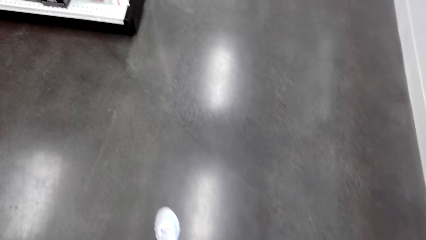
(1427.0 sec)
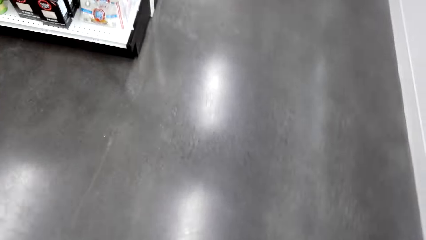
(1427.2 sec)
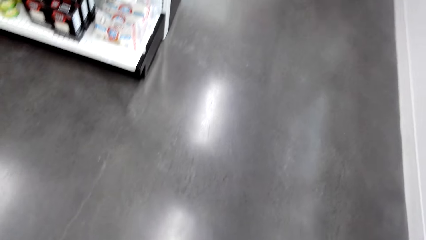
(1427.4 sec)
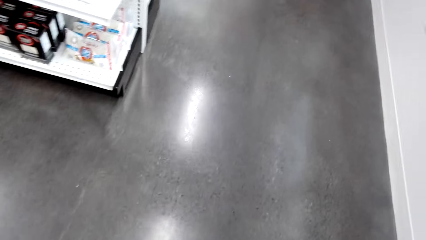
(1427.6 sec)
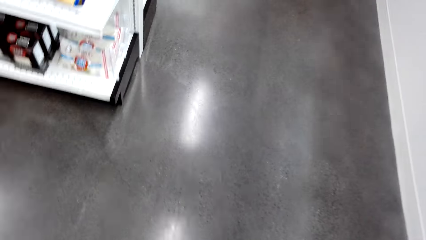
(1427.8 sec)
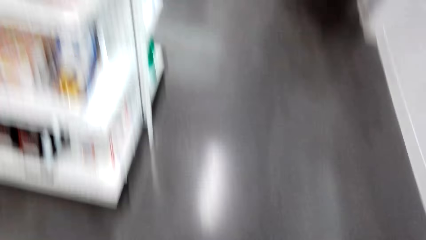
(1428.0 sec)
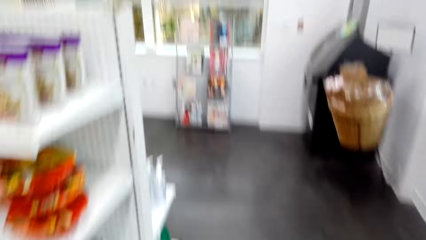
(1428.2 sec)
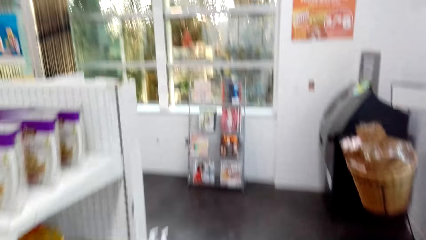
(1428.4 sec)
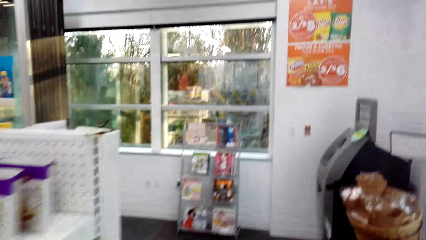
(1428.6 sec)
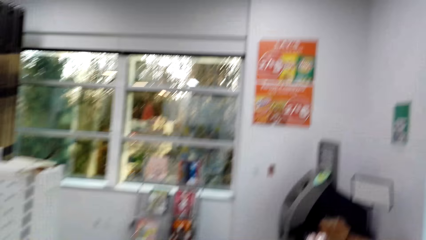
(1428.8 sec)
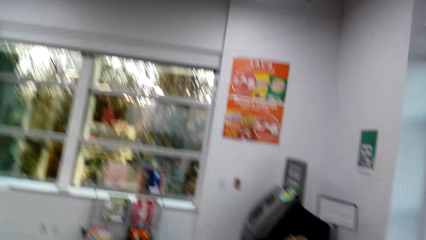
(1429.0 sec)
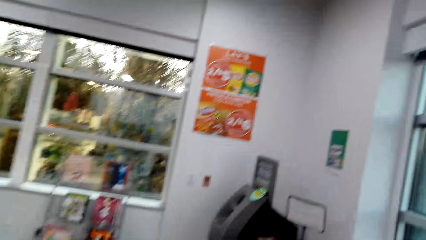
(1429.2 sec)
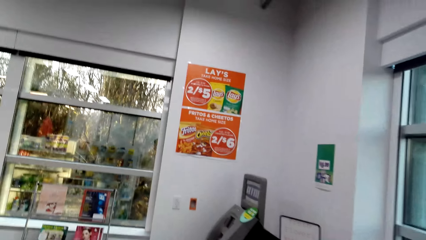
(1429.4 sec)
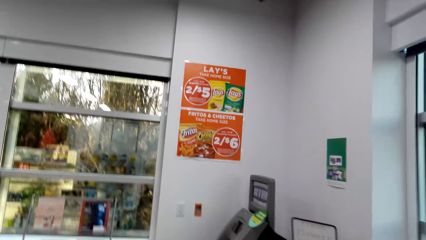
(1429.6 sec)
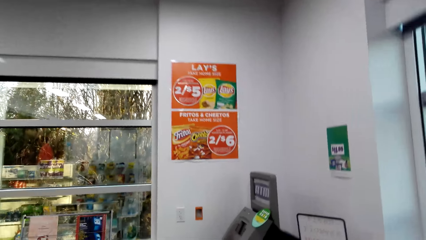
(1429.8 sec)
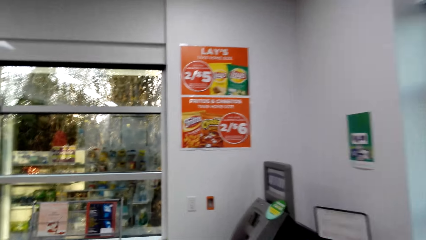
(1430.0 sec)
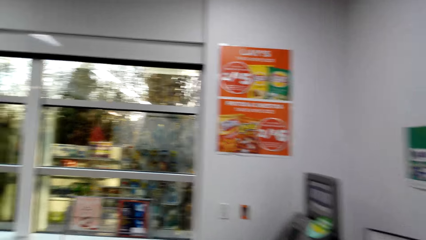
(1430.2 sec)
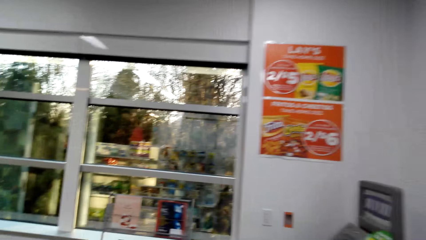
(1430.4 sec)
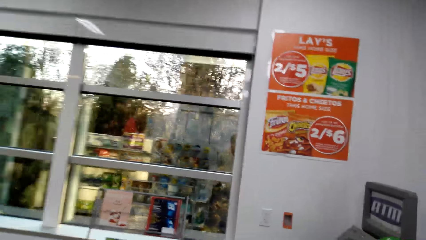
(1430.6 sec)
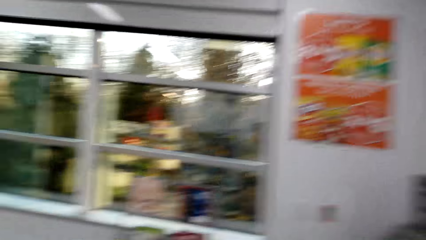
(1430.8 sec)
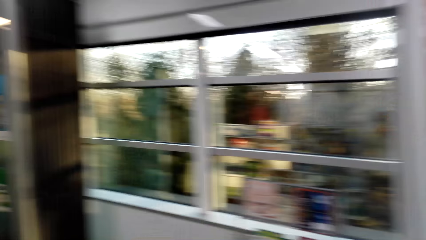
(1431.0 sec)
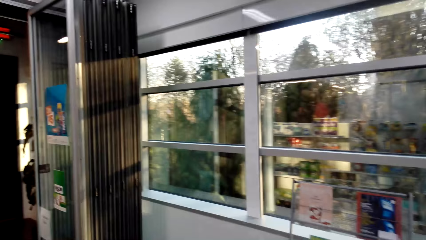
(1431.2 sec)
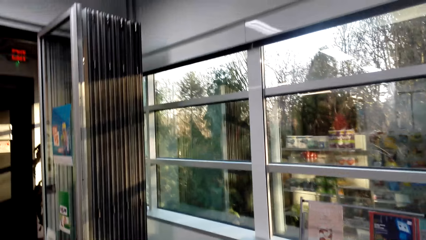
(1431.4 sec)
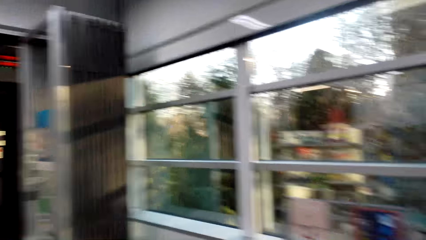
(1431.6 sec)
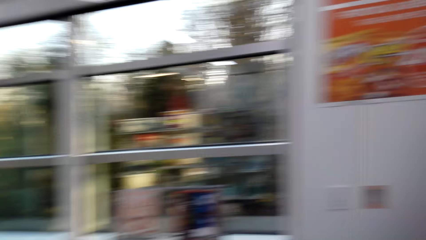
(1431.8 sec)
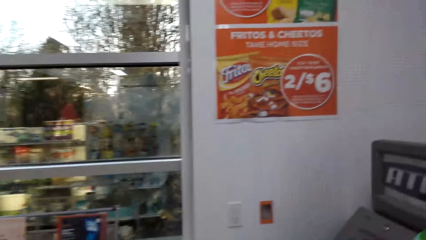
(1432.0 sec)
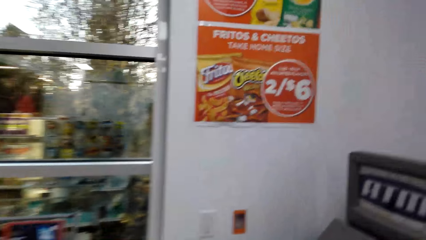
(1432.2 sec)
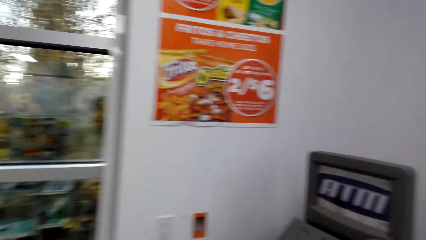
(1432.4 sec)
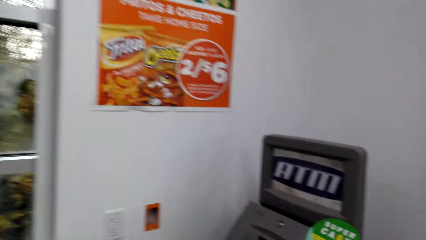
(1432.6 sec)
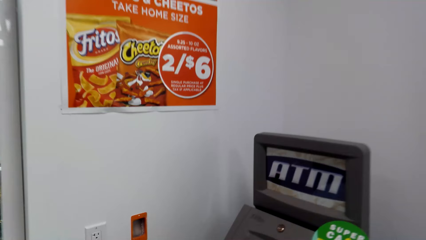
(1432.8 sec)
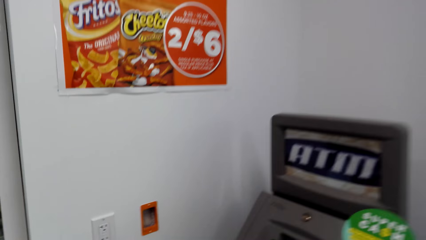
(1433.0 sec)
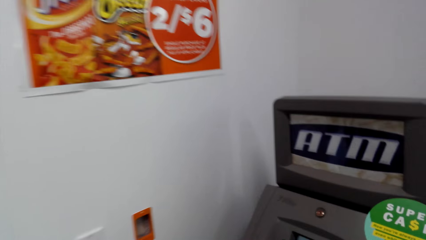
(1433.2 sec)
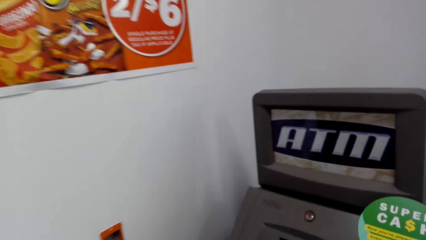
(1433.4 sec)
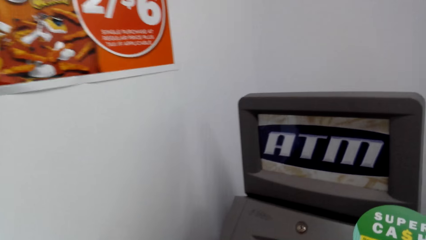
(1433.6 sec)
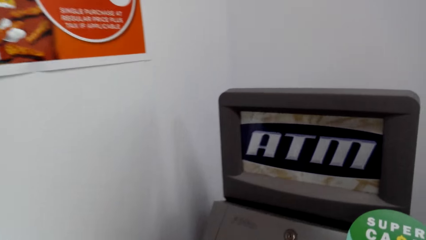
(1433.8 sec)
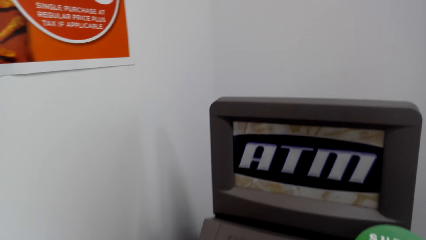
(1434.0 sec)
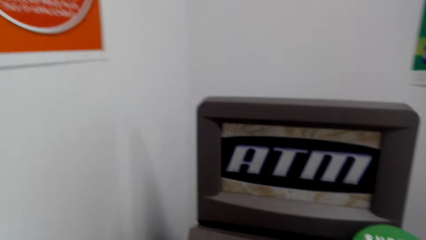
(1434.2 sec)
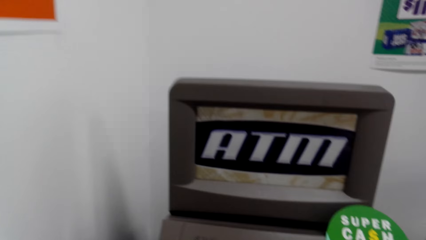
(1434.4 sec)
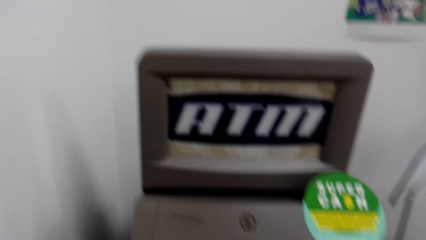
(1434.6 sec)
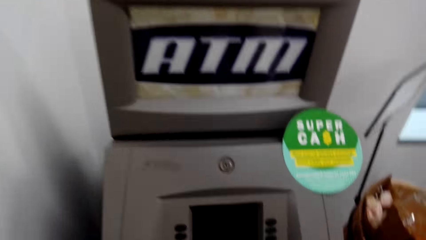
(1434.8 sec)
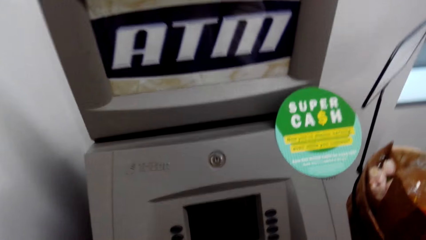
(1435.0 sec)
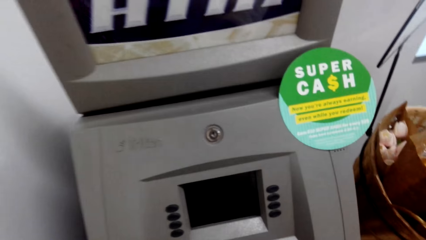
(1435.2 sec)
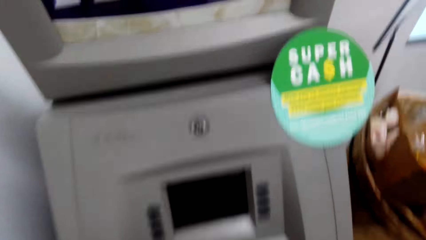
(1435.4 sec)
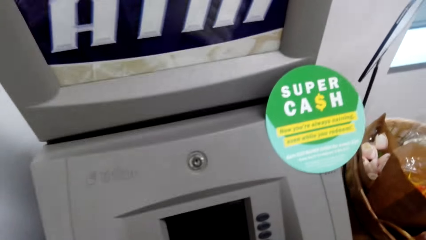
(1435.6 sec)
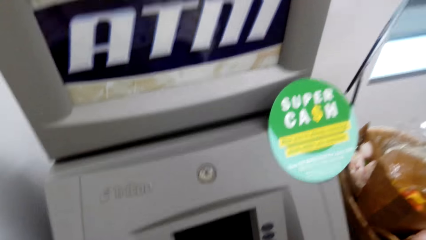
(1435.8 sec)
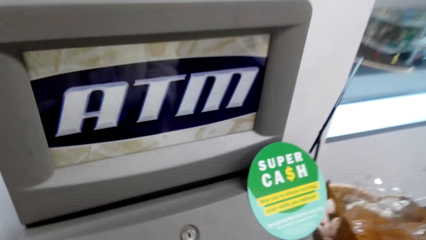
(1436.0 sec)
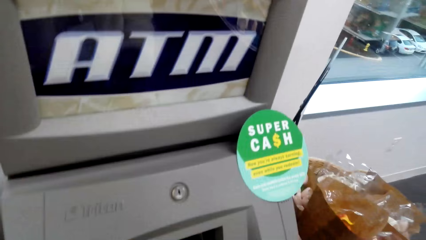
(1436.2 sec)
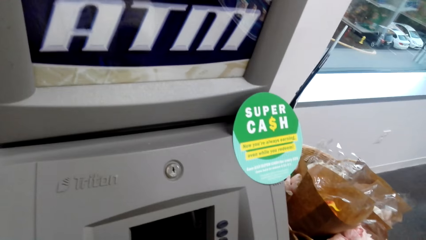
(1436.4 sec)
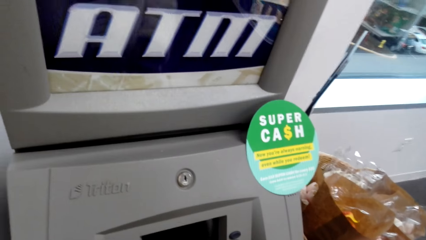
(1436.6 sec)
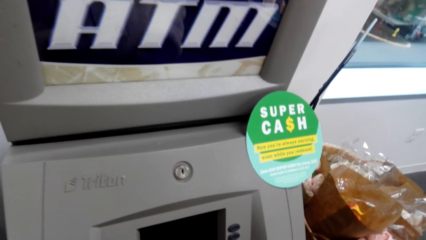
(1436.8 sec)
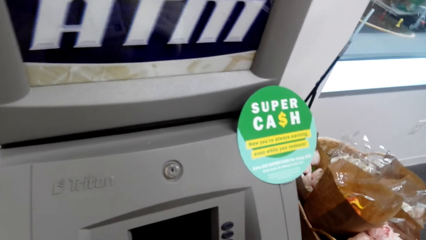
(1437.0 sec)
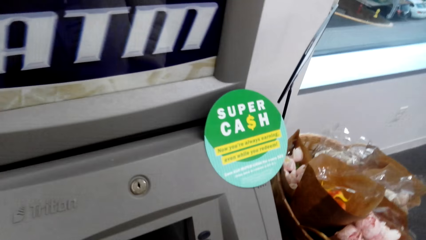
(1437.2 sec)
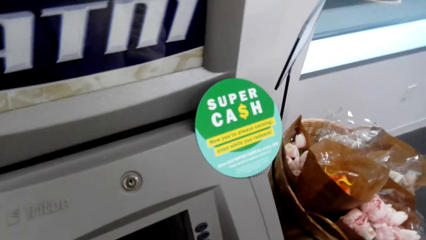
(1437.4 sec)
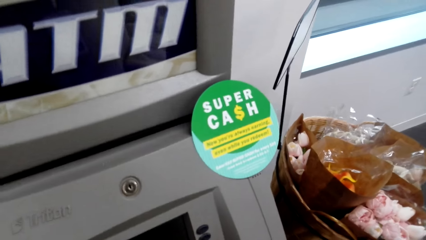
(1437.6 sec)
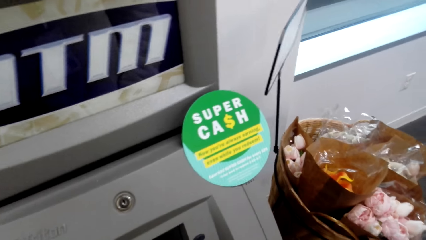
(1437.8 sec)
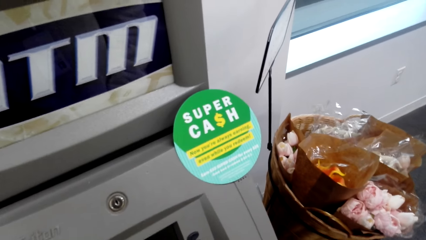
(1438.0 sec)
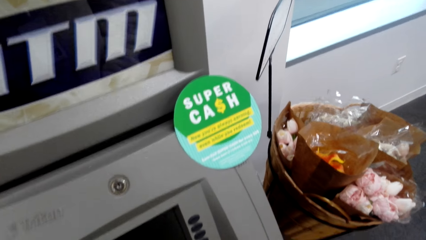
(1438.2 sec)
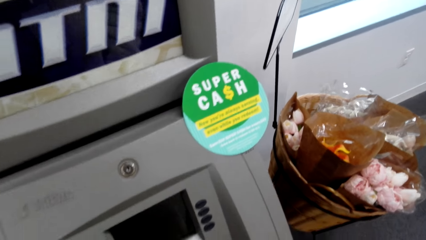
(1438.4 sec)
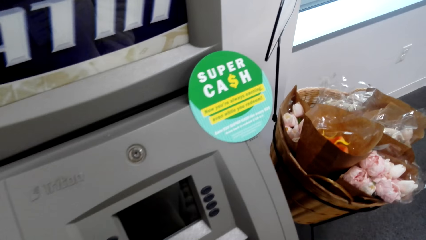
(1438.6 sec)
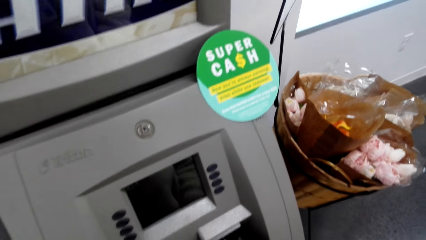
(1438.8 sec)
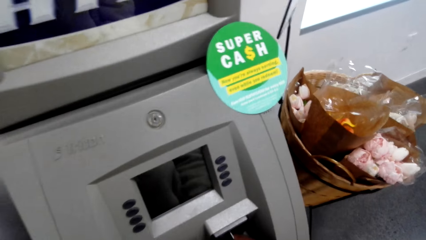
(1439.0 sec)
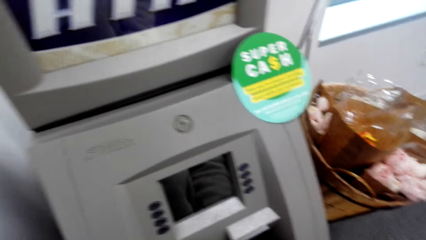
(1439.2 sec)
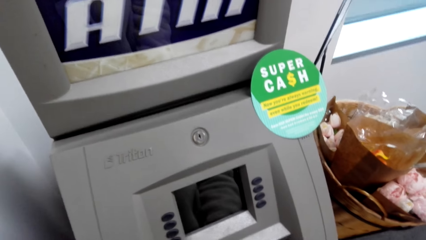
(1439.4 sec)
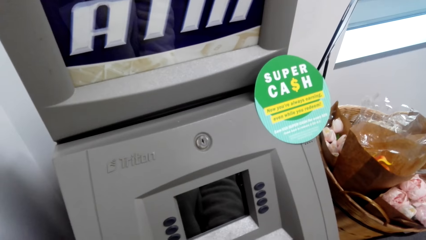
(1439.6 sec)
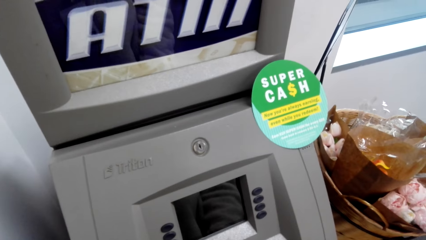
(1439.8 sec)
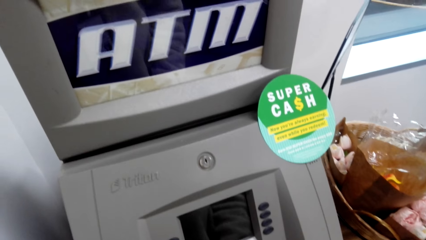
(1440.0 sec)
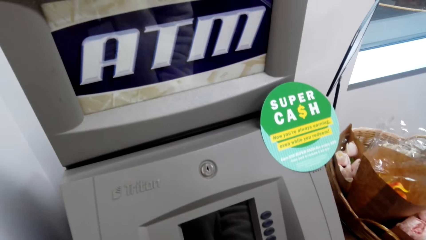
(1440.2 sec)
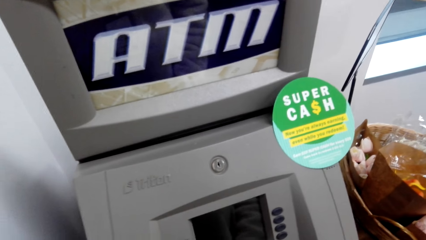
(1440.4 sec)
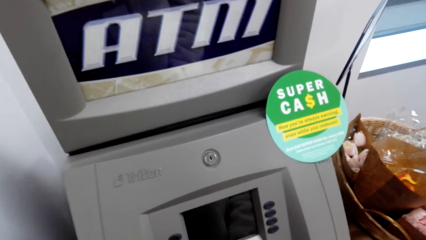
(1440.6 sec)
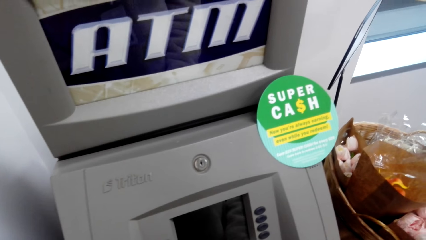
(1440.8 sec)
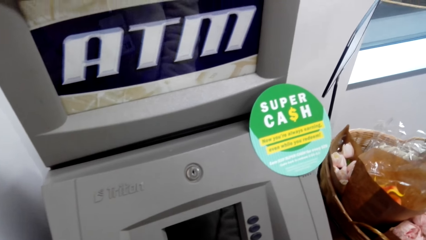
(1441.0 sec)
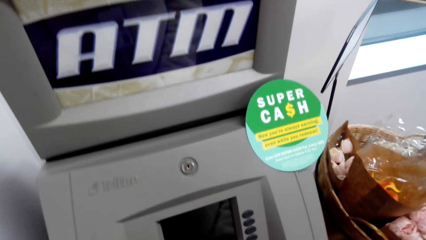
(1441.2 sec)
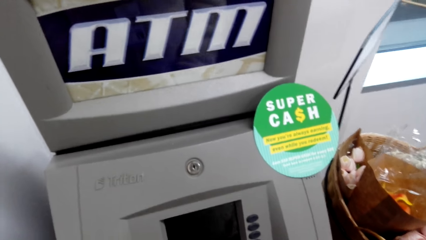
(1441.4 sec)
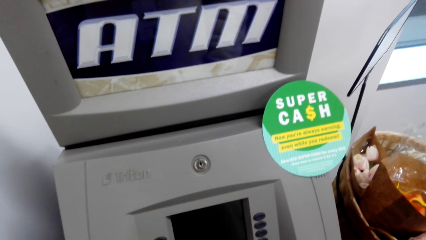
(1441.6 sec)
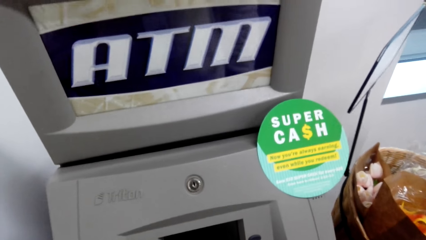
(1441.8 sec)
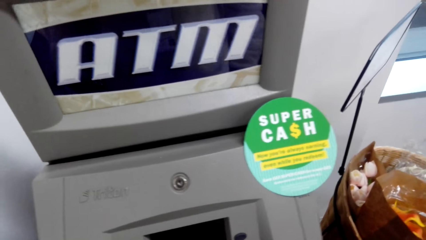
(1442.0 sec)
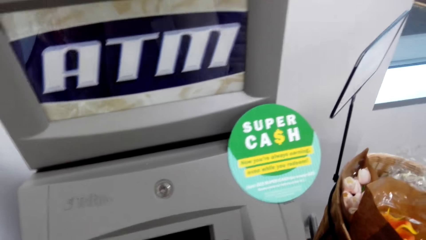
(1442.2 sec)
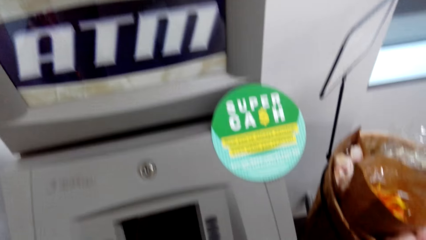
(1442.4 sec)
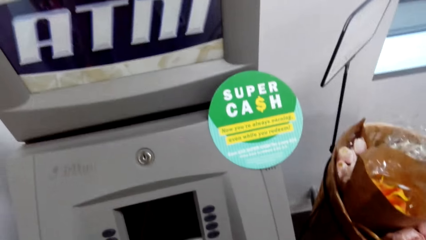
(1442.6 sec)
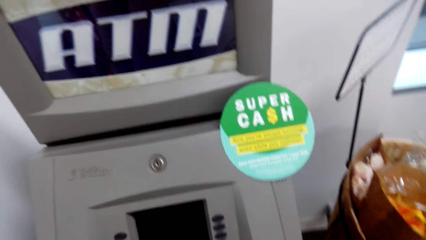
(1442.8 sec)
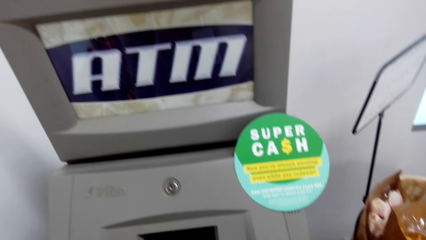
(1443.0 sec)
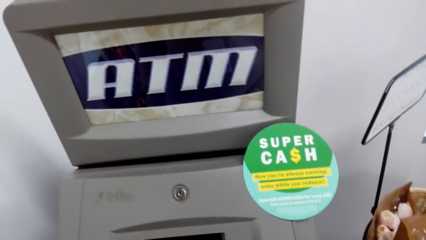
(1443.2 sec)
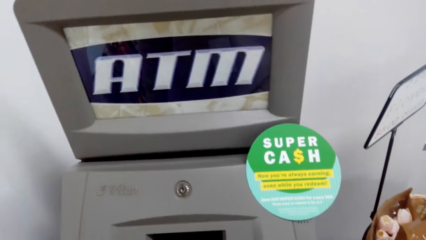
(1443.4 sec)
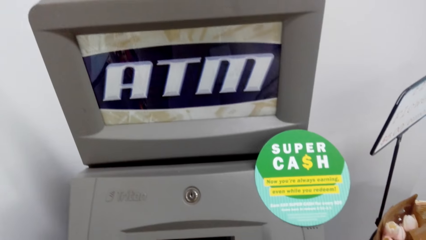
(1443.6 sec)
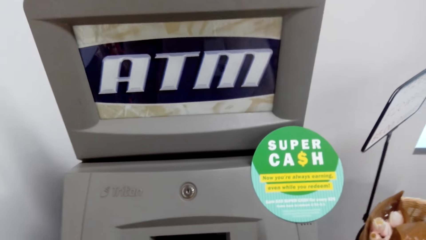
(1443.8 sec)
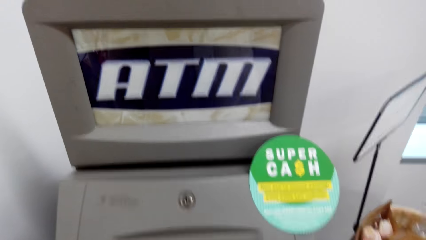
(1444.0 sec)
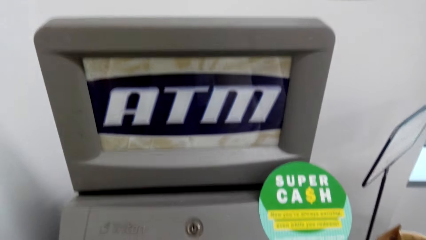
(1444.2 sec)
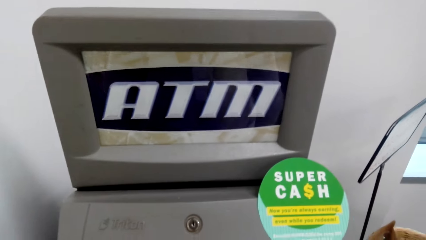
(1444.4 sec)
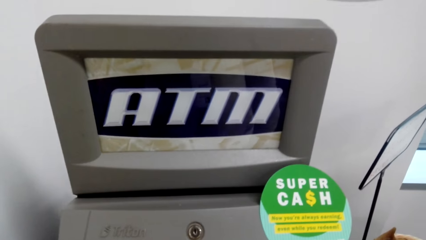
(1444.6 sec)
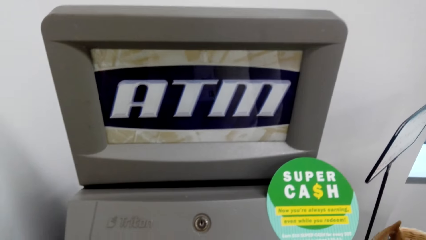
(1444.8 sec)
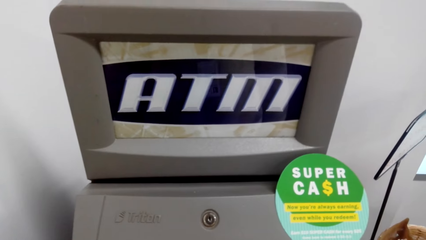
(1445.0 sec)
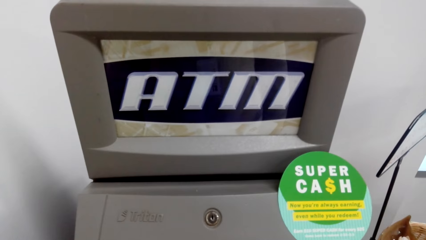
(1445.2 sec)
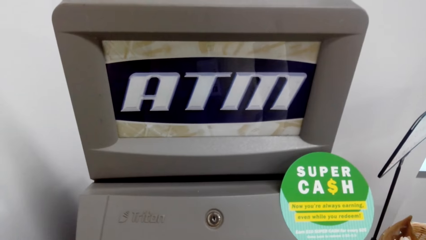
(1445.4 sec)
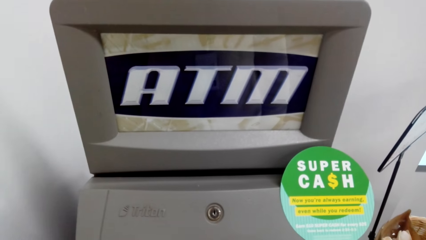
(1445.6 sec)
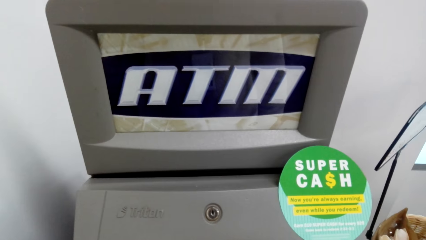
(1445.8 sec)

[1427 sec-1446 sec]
The camera wearer uses an ATM in the store. They stand by the ATM.
